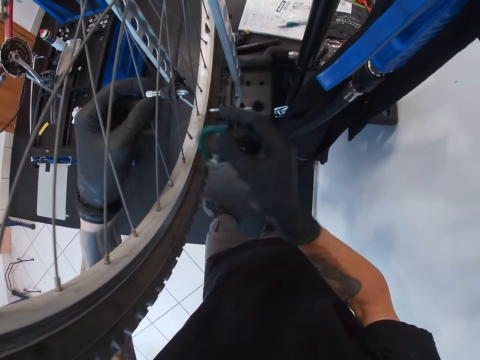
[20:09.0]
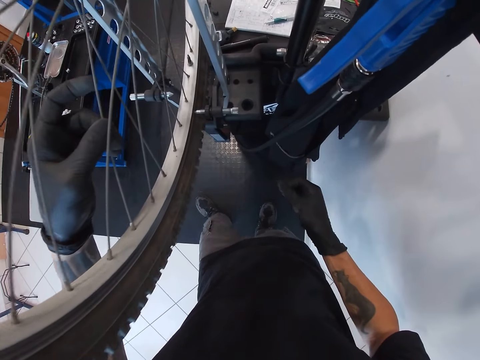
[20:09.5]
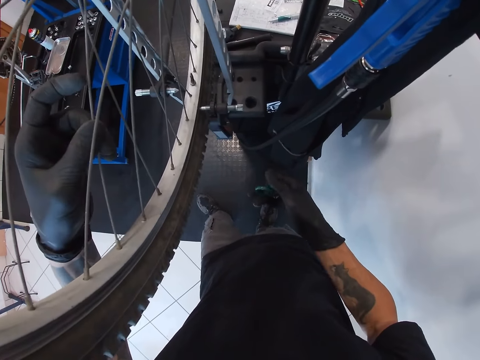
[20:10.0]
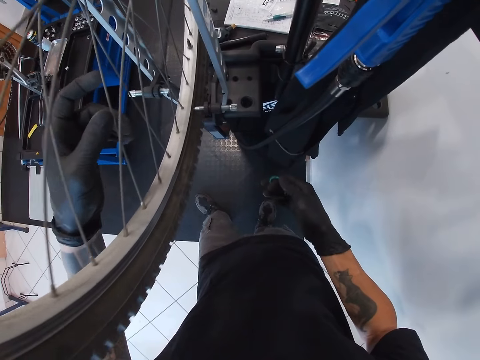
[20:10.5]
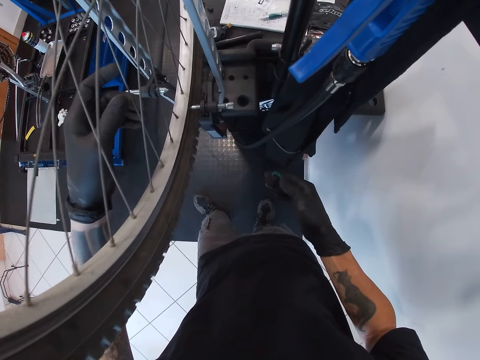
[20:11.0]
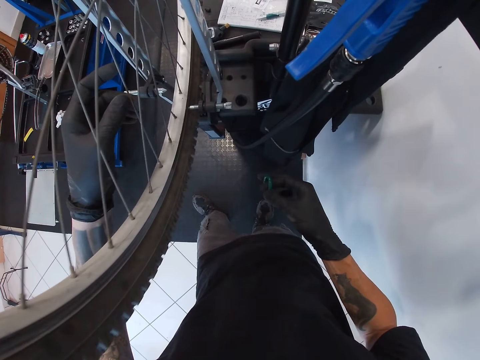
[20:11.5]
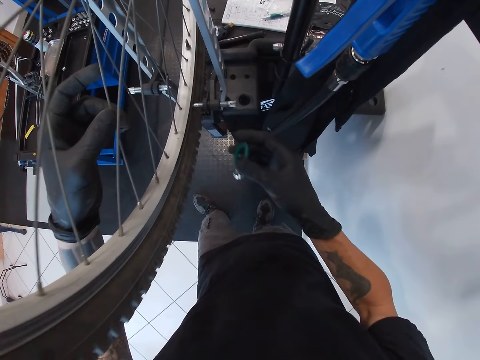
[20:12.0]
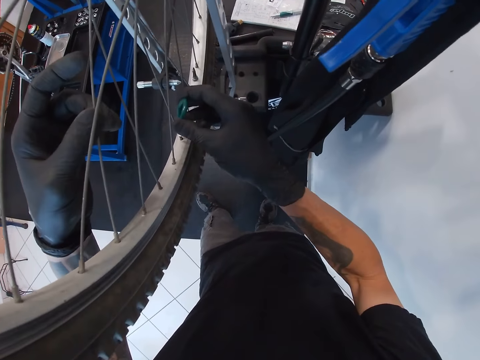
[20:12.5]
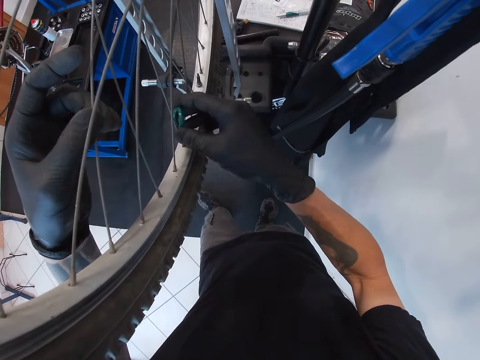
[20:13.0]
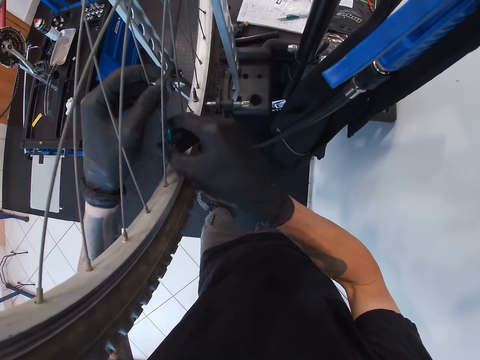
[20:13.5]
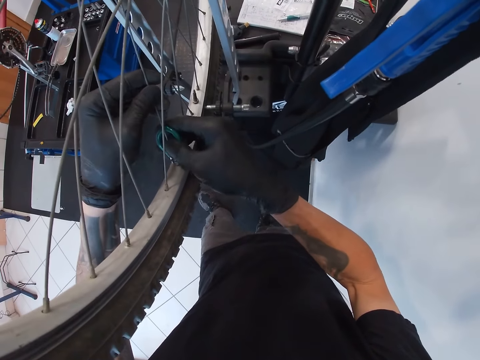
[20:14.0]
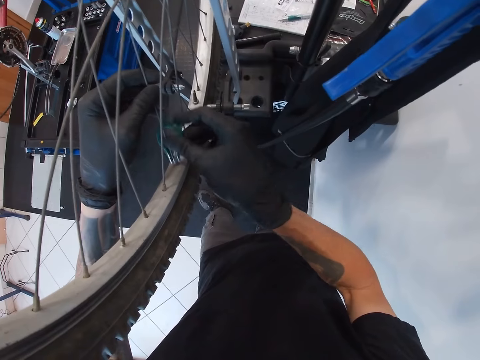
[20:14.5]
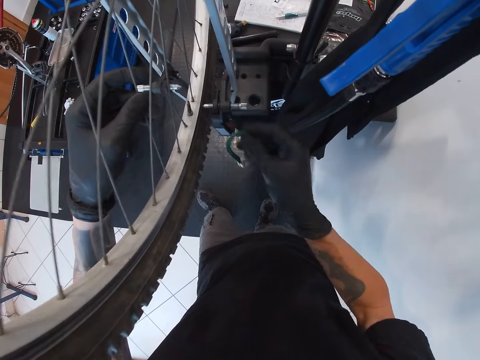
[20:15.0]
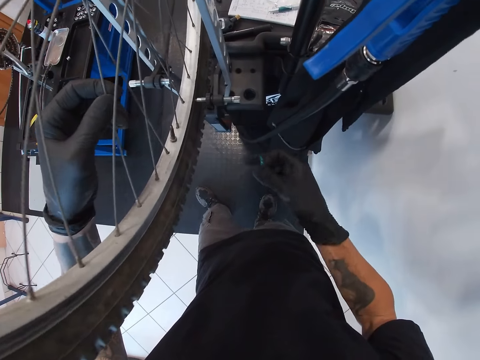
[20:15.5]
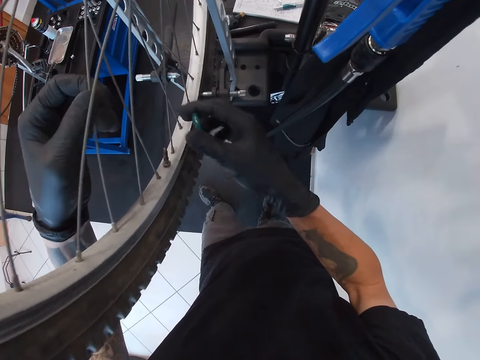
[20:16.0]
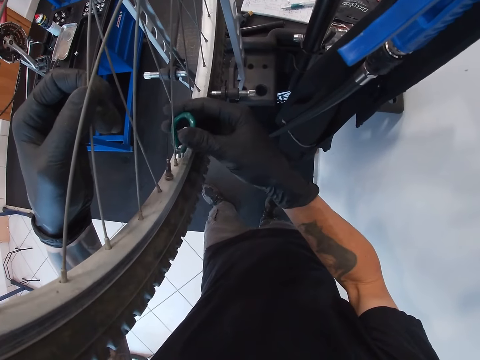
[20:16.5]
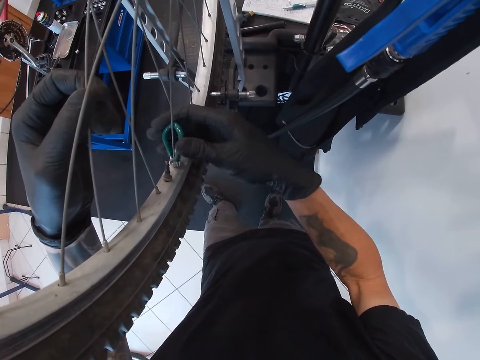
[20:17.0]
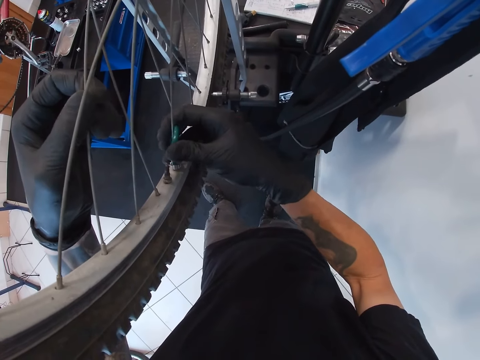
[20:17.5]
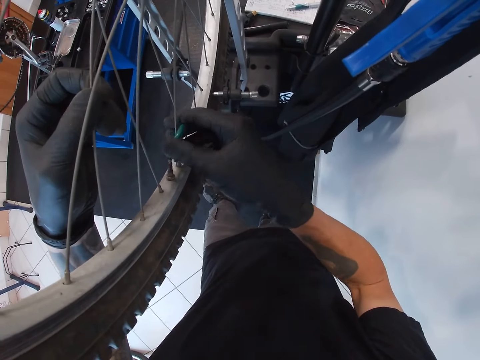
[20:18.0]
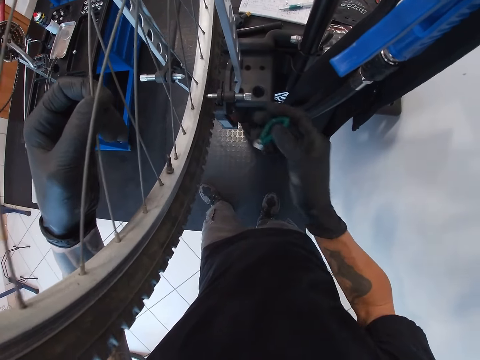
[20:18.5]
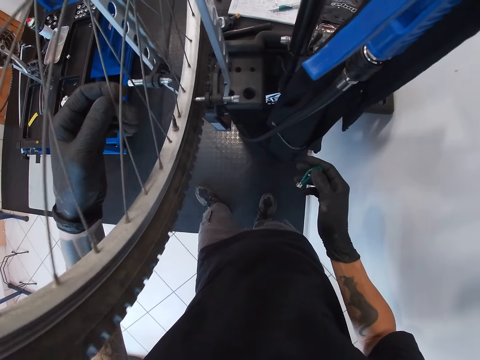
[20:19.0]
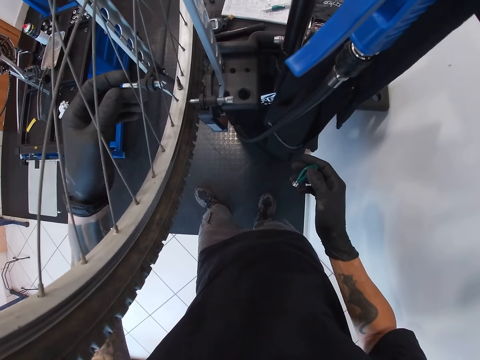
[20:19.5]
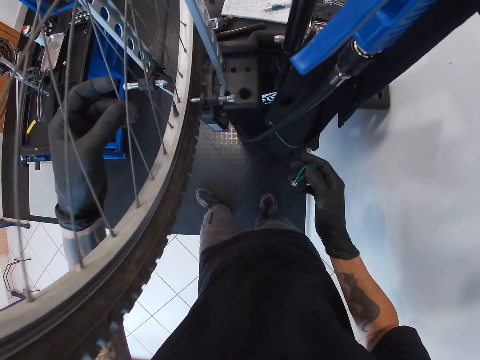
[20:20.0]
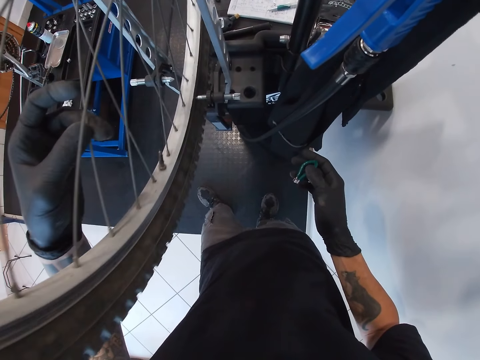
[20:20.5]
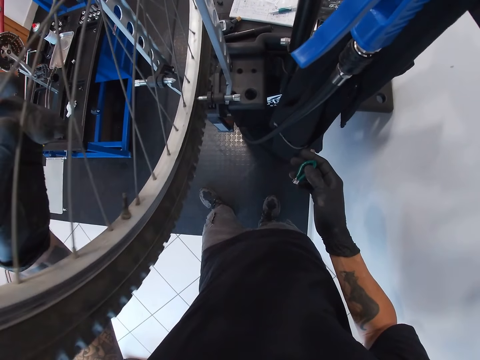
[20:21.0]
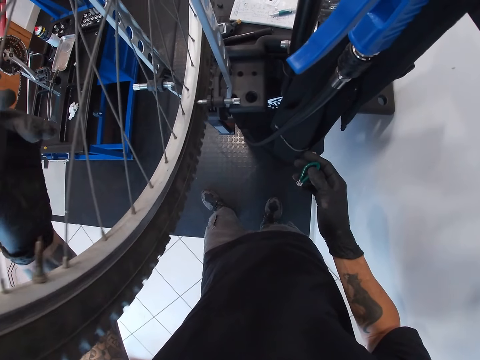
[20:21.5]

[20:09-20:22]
The camera wearer removes the spoke wrench from the spoke hub. He swings the tire of the bicycle. He turns a spoke nipple with the wrench in his right hand. He lifts the spoke wrench and inserts the spoke wrench on the spoke hub. He holds a spoke nipple with his left hand. He moves the tyre of the bicycle with the spoke nipple in his left hand. He removes the spoke wrench from the spoke hub. He moves both hands. He inserts the spoke wrench on the spoke hub. He turns a spoke nipple with the wrench in his right hand. He moves the tyre of the bicycle with the spoke nipple in his left hand. He removes the spoke wrench from the spoke hub.

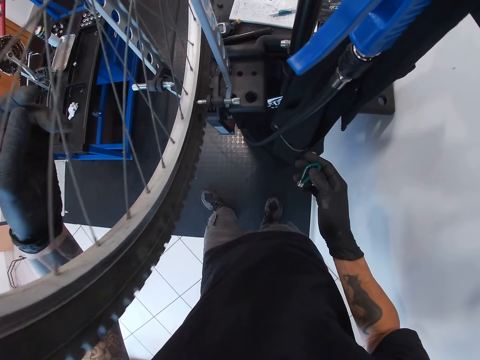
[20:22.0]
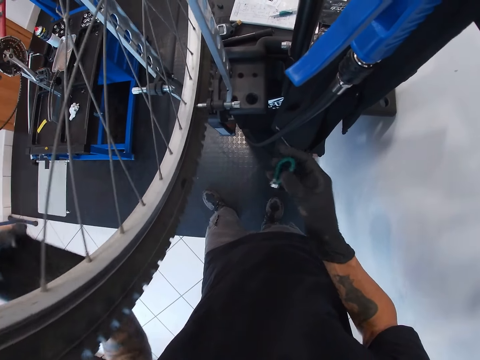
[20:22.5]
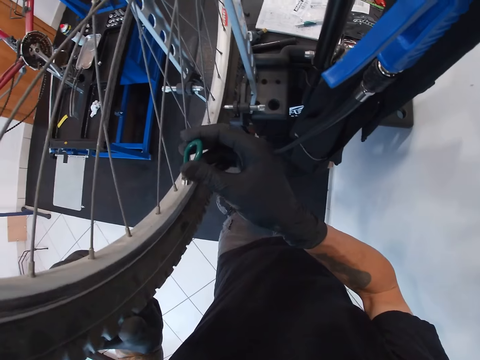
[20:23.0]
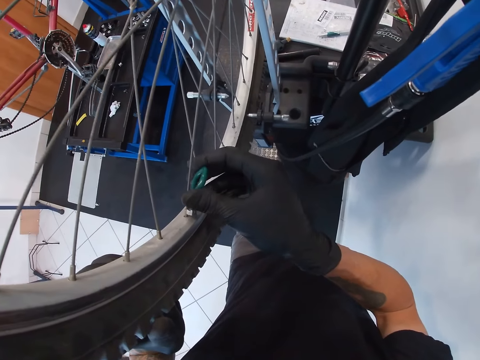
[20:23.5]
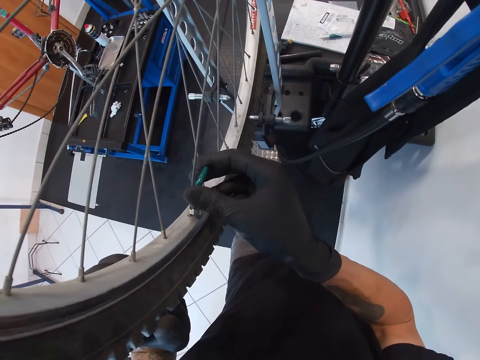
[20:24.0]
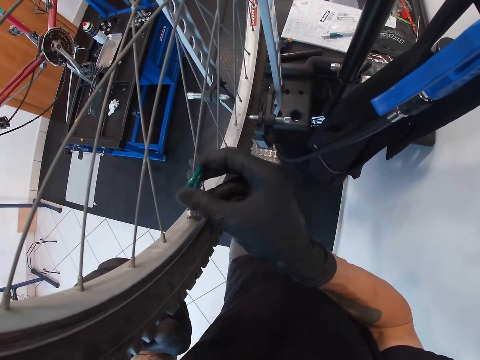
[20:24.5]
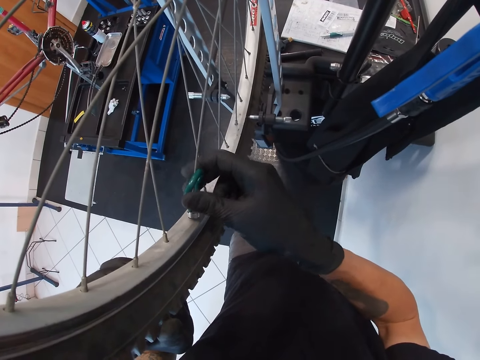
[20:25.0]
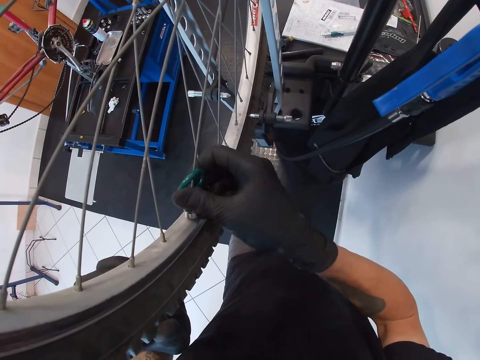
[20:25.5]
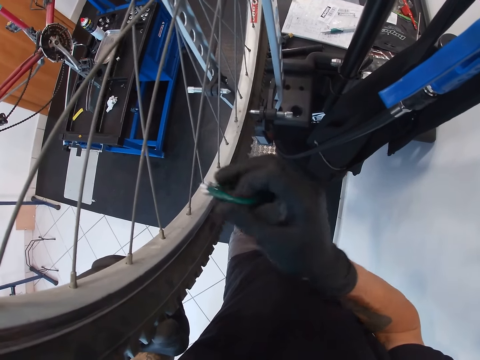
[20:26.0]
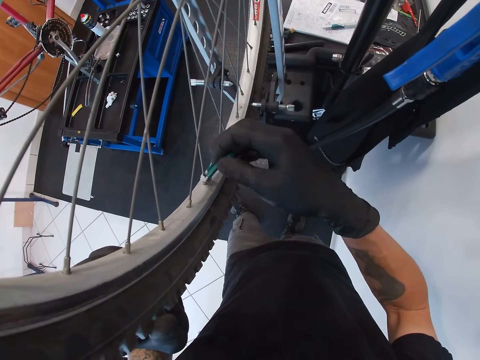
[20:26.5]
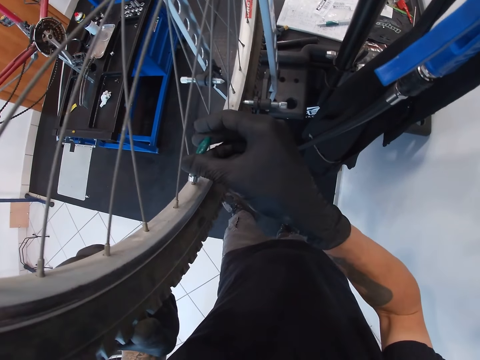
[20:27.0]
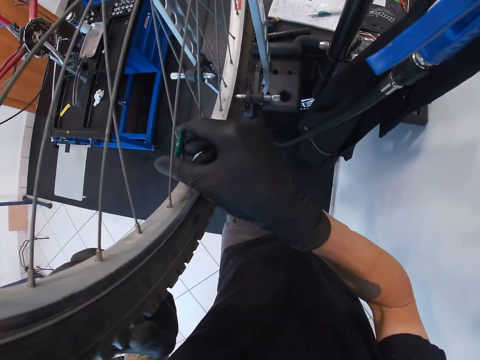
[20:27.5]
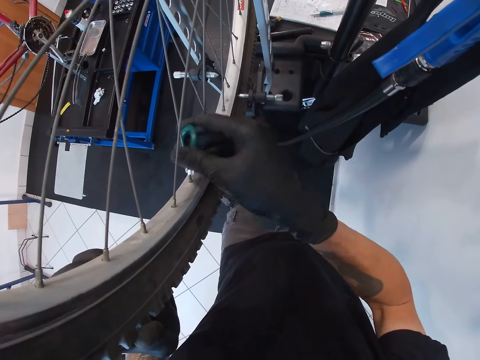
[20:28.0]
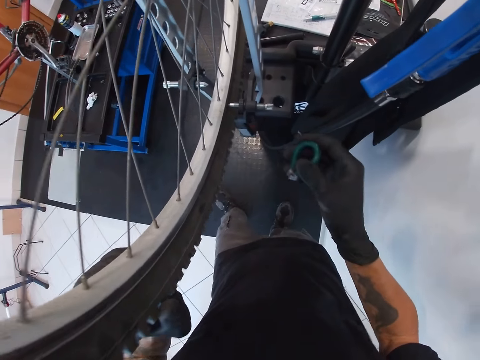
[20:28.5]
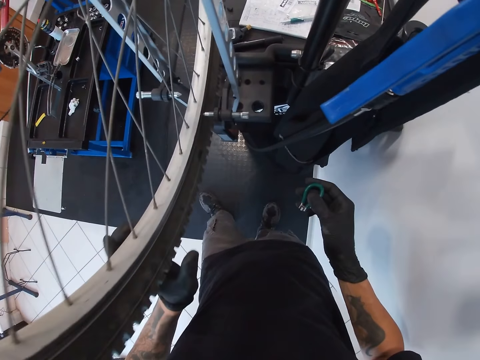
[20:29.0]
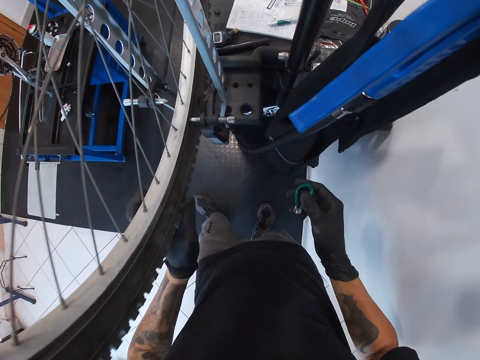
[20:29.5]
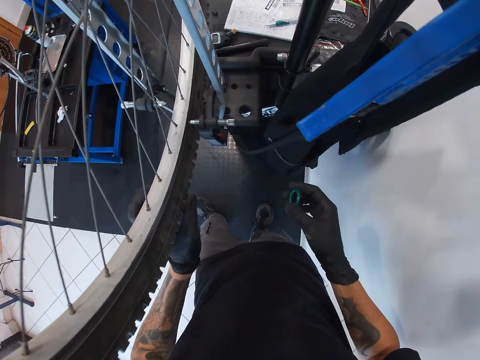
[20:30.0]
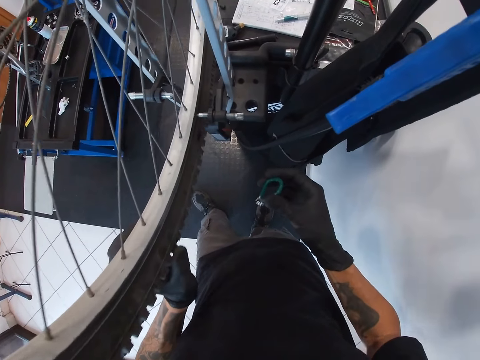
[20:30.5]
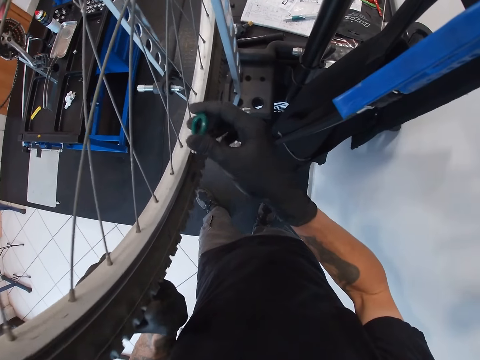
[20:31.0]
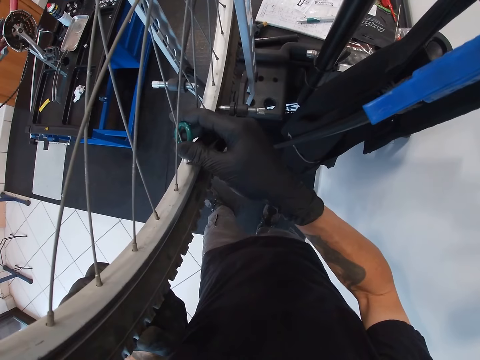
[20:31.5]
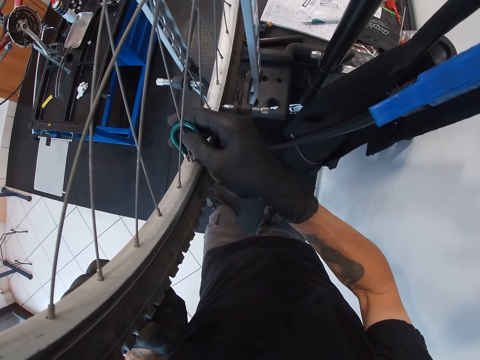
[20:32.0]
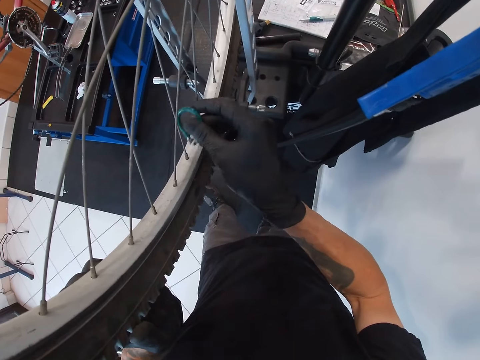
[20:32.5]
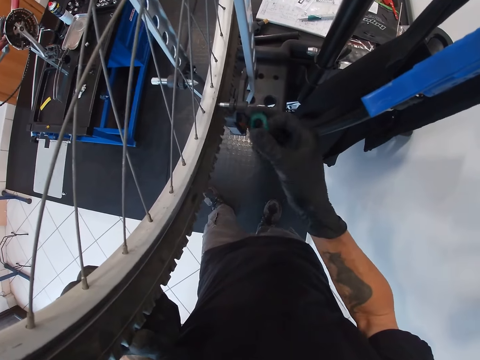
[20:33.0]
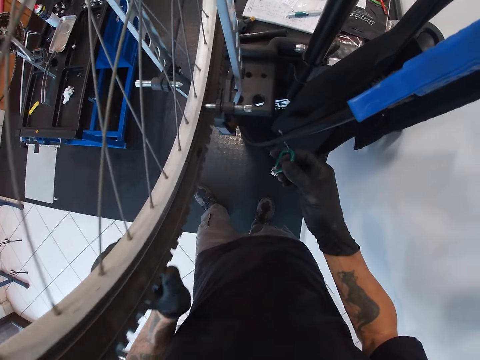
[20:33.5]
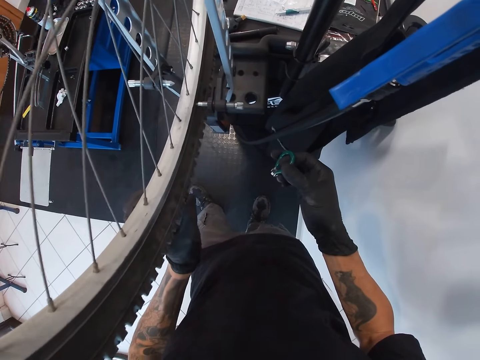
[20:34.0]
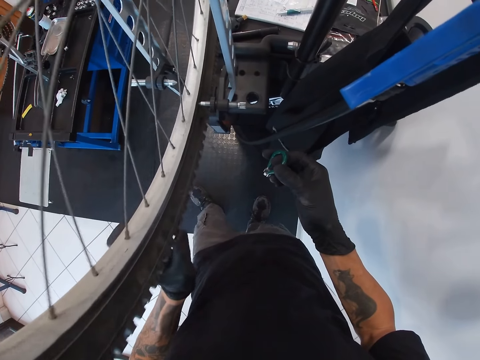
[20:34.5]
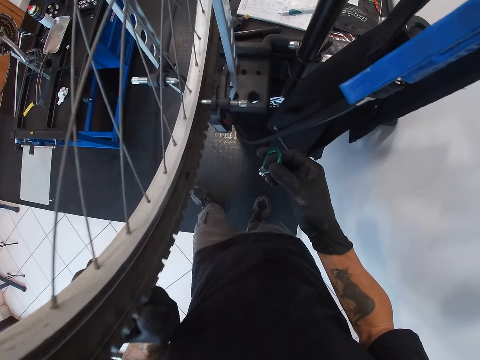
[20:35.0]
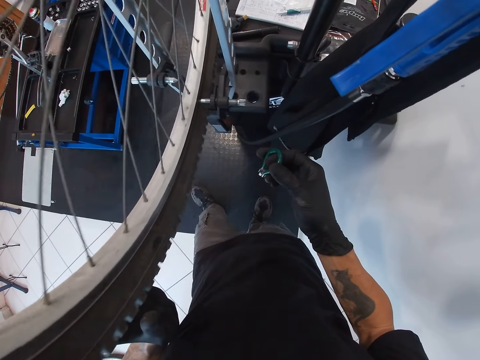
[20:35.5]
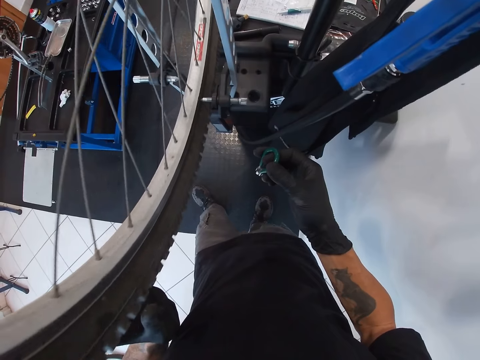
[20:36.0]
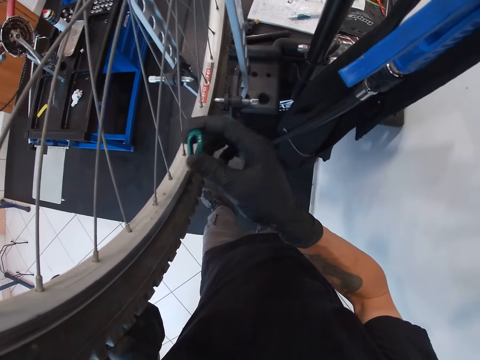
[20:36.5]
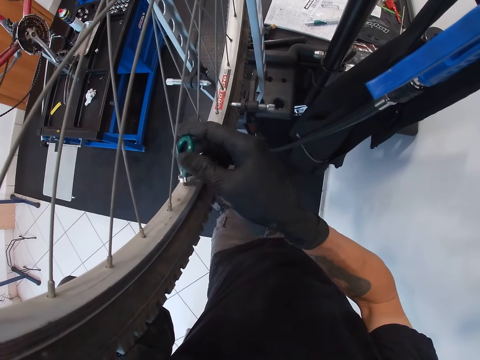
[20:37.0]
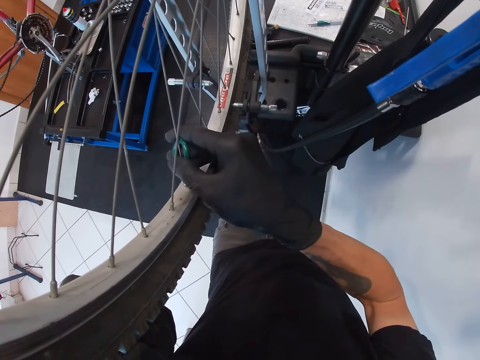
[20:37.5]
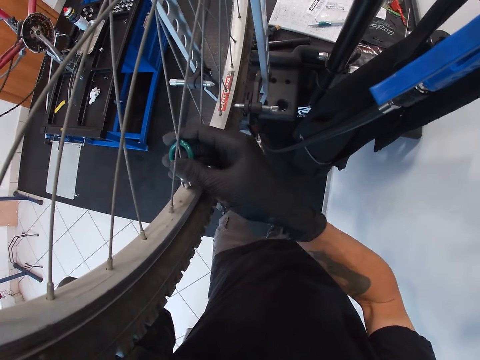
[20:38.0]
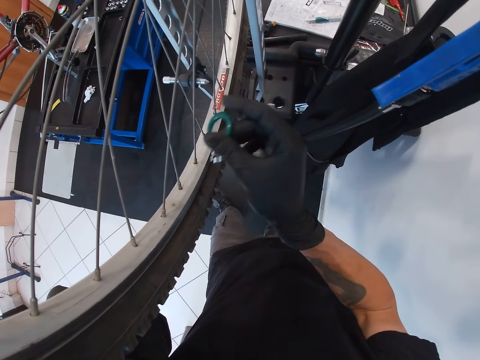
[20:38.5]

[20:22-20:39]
The camera wearer holds the tyre with his left hand. He lifts the spoke wrench. He turns spoke nipples with the wrench in his right hand. He inserts the spoke wrench on the spoke hub. He turns a spoke nipple with the wrench in his right hand. He turns the tyre with his left hand. He inserts the spoke wrench on the spoke hub. He turns a spoke nipple with the wrench in his right hand. He rolls the tyre with his left hand. He removes the spoke wrench from the spoke hub. He turns a spoke nipple with the wrench in his right hand. He inserts the spoke wrench on the spoke hub.
